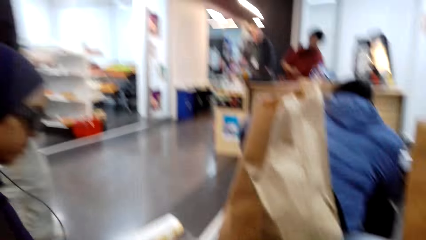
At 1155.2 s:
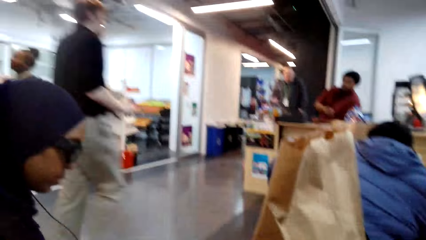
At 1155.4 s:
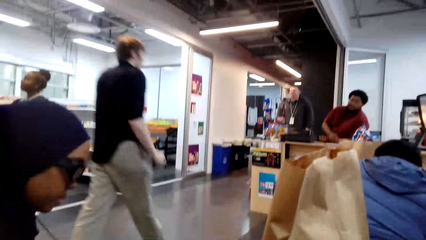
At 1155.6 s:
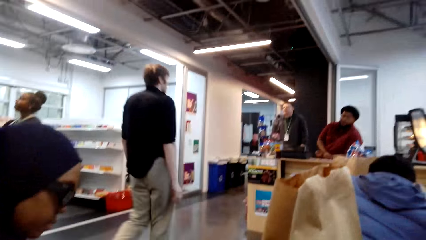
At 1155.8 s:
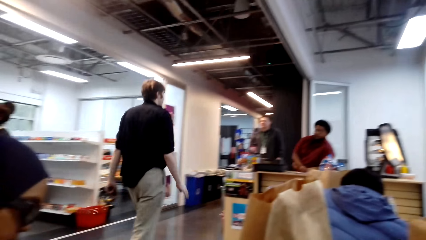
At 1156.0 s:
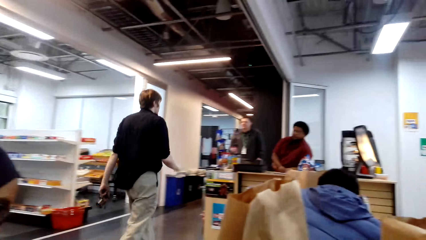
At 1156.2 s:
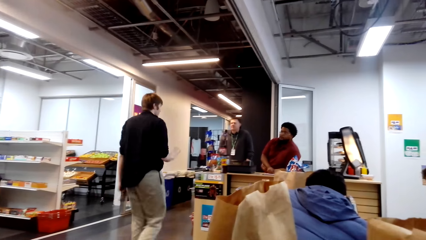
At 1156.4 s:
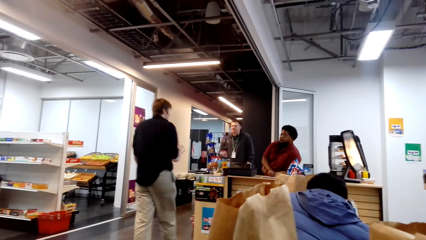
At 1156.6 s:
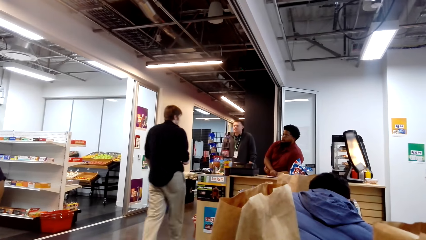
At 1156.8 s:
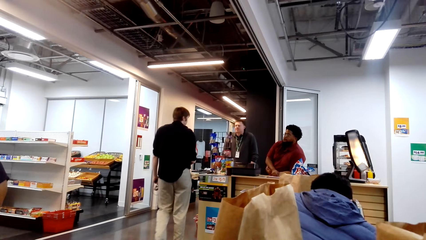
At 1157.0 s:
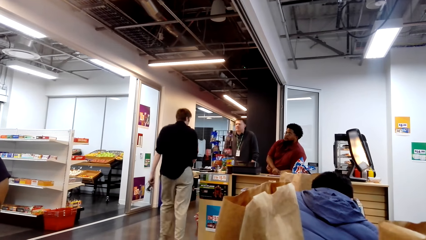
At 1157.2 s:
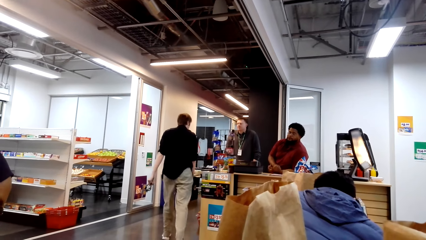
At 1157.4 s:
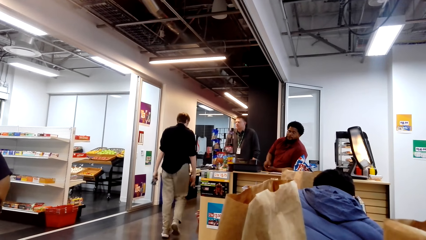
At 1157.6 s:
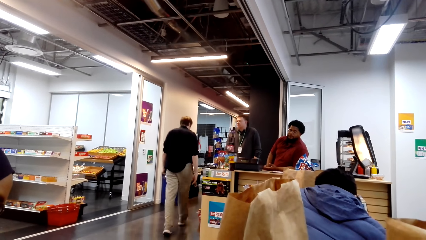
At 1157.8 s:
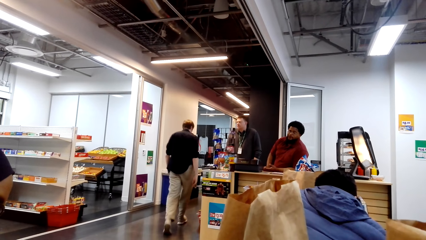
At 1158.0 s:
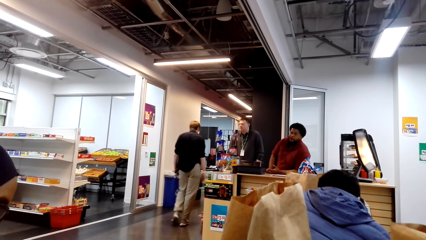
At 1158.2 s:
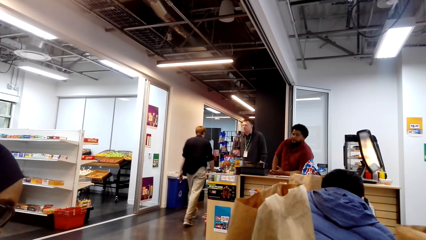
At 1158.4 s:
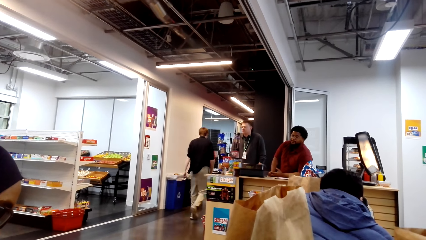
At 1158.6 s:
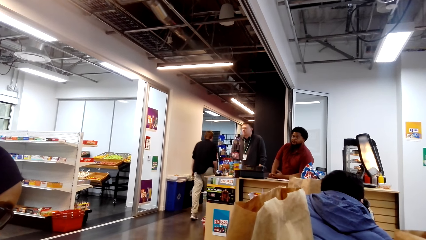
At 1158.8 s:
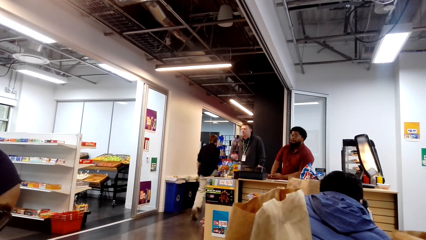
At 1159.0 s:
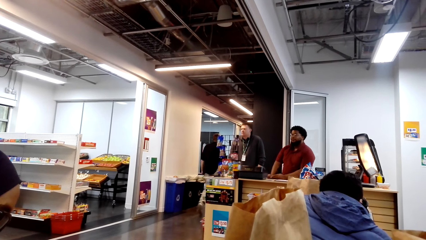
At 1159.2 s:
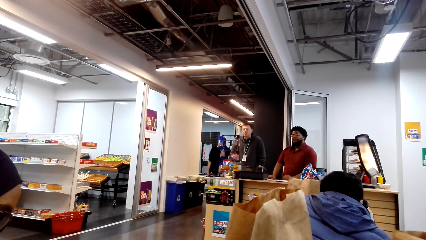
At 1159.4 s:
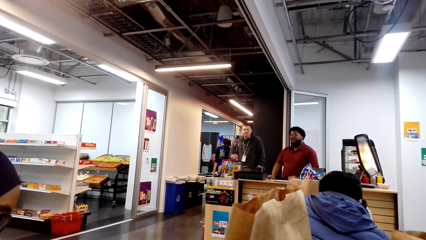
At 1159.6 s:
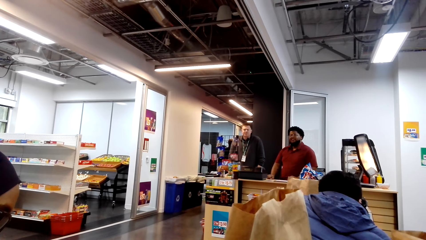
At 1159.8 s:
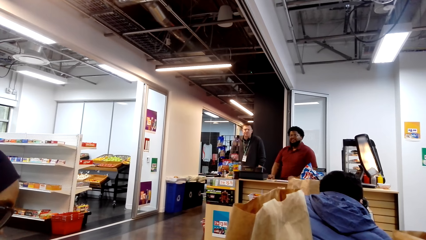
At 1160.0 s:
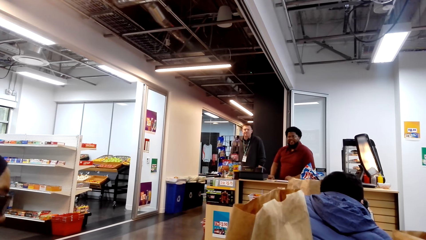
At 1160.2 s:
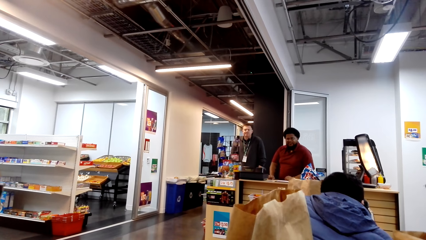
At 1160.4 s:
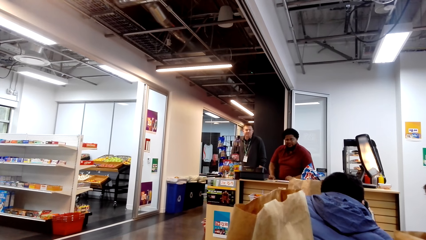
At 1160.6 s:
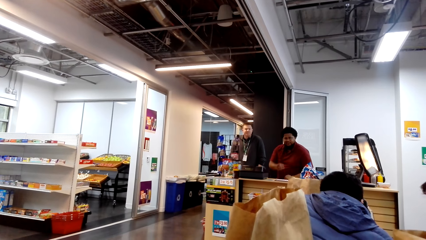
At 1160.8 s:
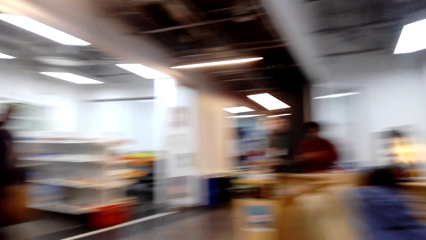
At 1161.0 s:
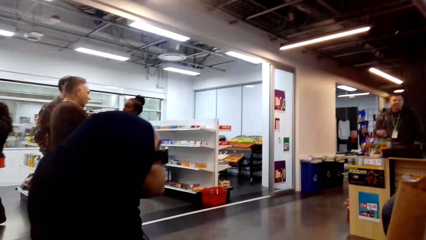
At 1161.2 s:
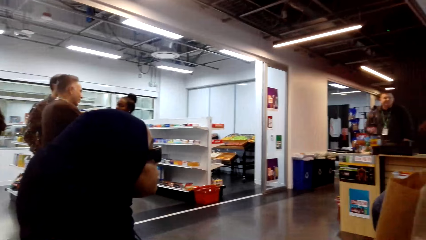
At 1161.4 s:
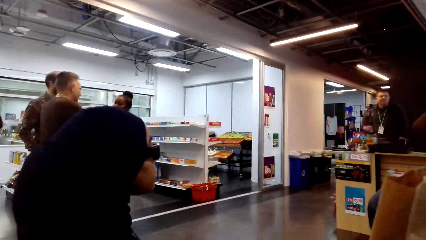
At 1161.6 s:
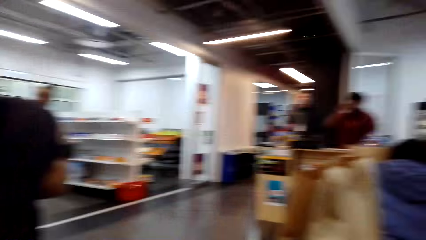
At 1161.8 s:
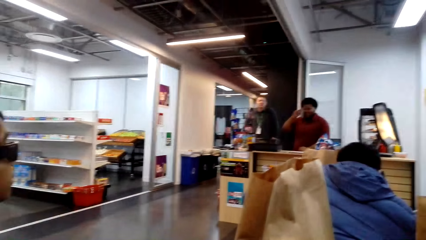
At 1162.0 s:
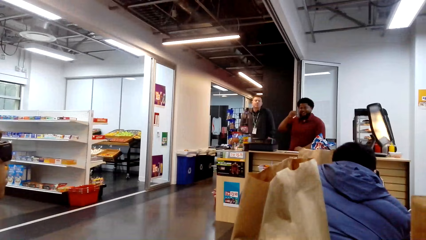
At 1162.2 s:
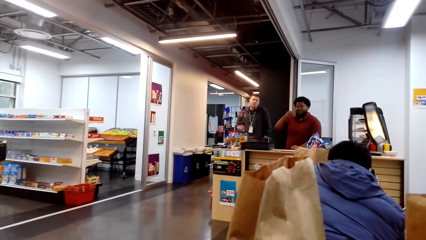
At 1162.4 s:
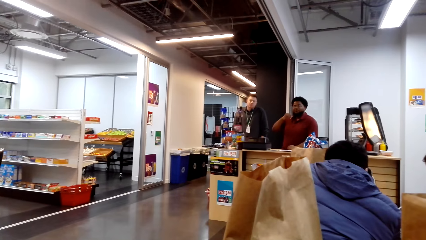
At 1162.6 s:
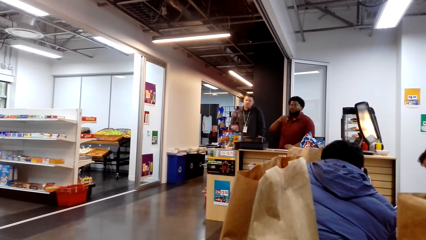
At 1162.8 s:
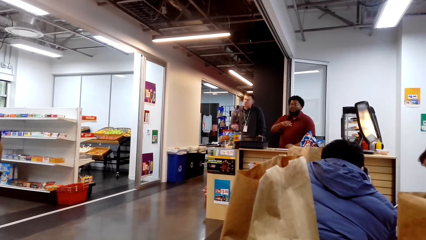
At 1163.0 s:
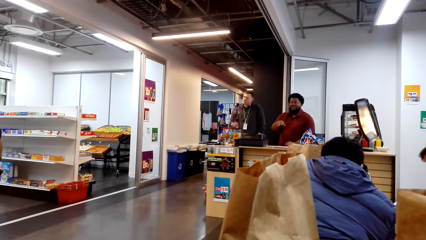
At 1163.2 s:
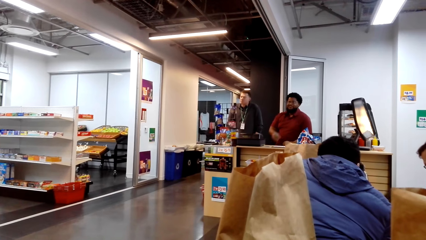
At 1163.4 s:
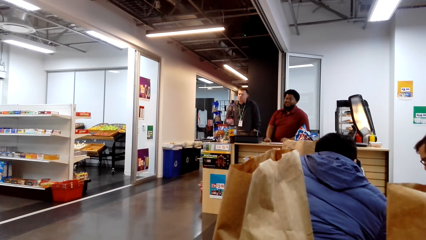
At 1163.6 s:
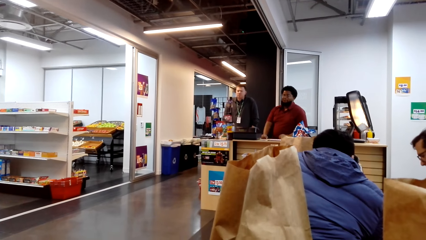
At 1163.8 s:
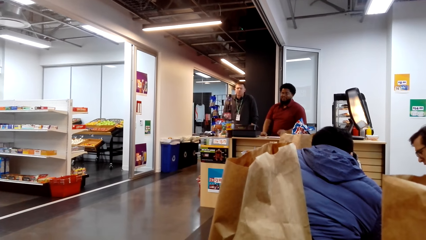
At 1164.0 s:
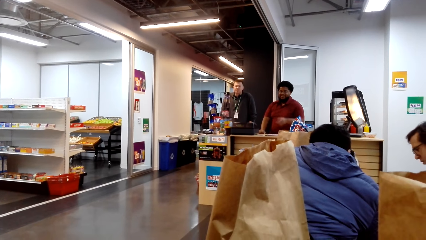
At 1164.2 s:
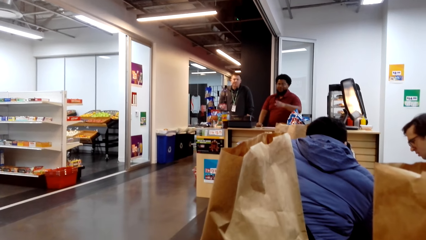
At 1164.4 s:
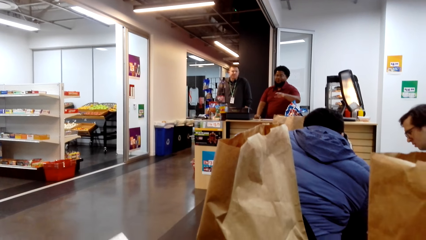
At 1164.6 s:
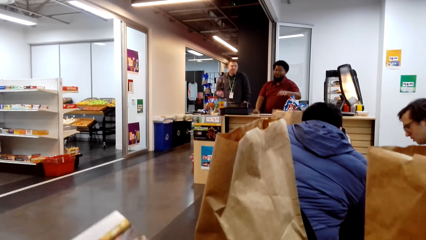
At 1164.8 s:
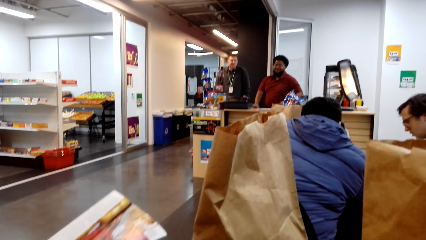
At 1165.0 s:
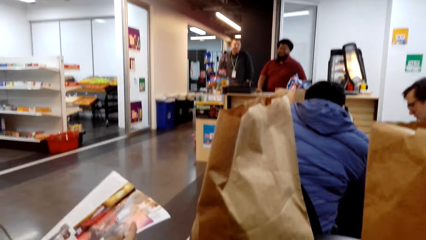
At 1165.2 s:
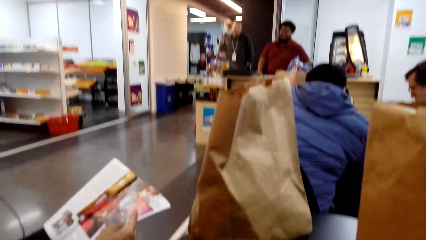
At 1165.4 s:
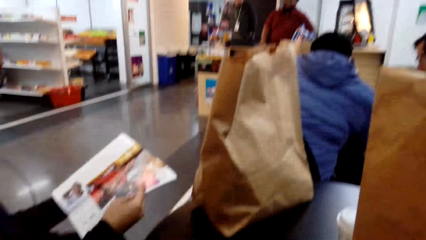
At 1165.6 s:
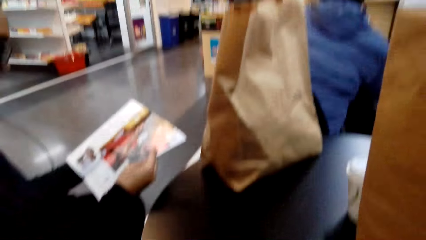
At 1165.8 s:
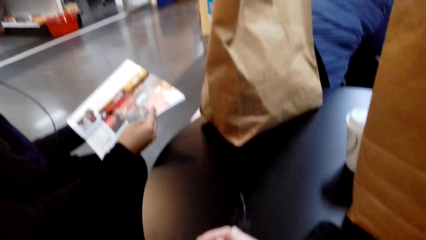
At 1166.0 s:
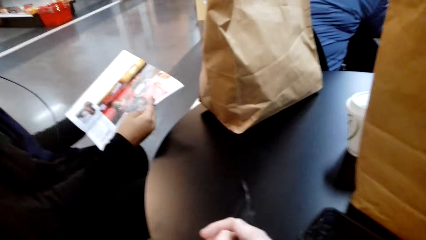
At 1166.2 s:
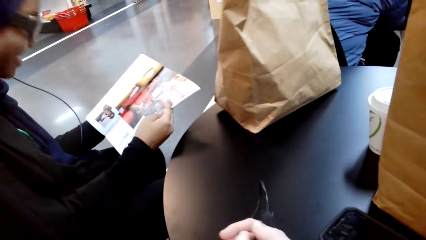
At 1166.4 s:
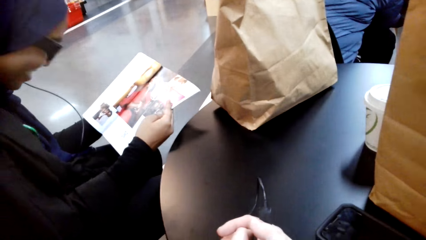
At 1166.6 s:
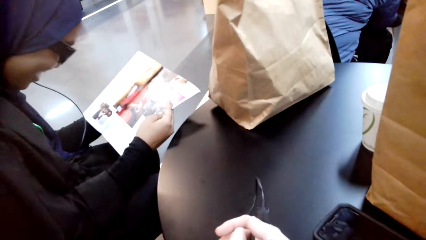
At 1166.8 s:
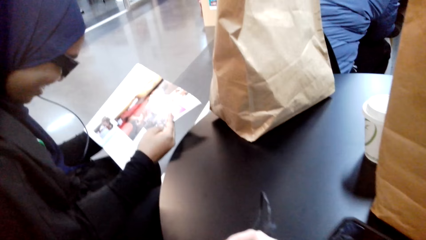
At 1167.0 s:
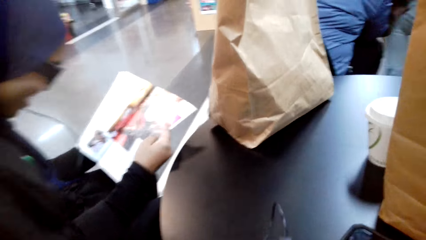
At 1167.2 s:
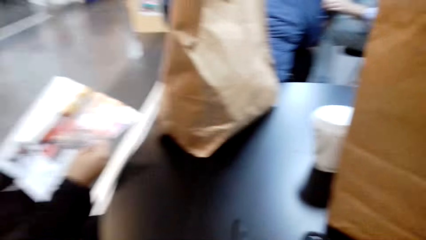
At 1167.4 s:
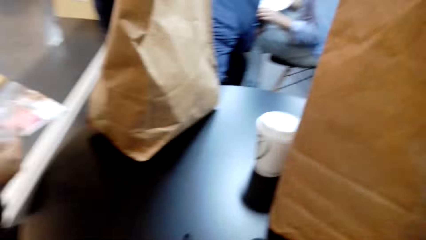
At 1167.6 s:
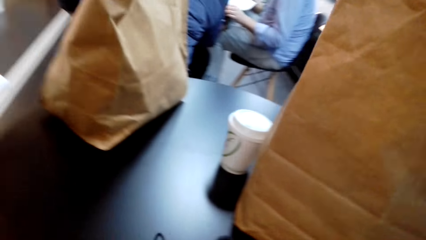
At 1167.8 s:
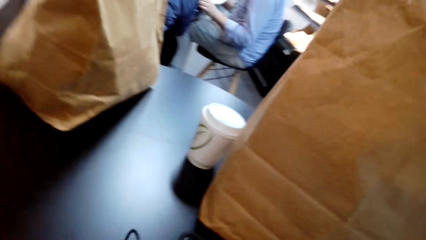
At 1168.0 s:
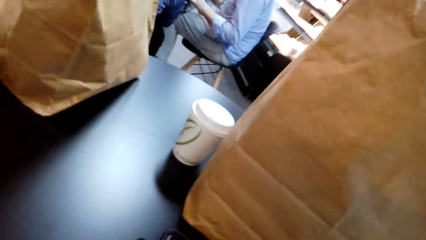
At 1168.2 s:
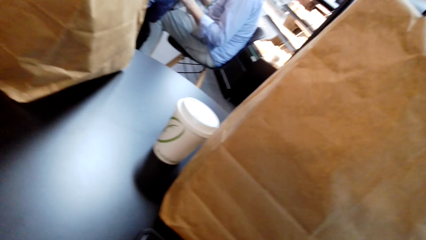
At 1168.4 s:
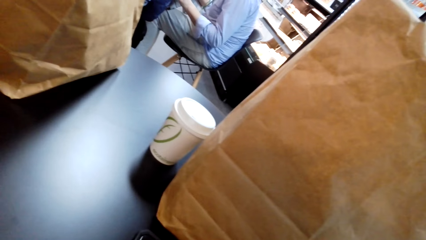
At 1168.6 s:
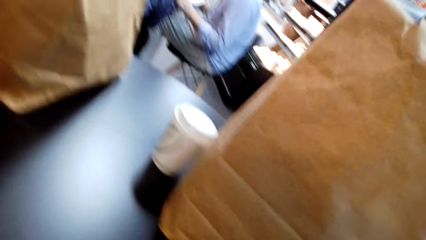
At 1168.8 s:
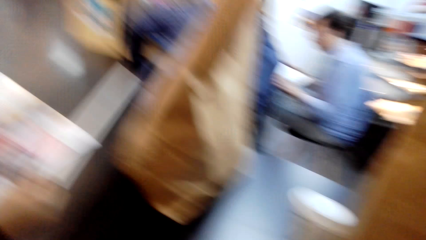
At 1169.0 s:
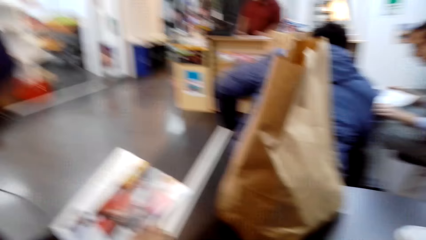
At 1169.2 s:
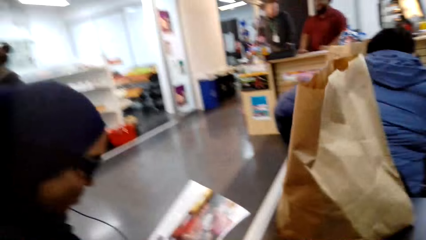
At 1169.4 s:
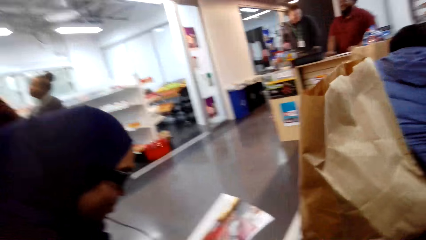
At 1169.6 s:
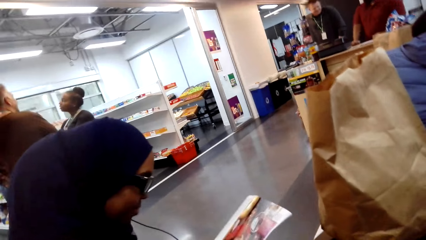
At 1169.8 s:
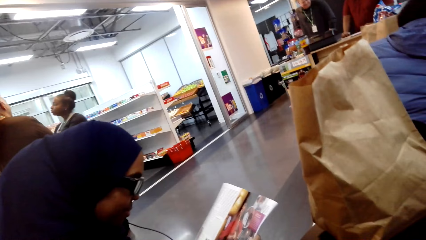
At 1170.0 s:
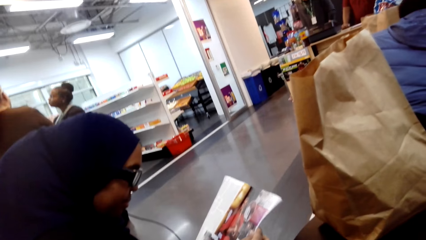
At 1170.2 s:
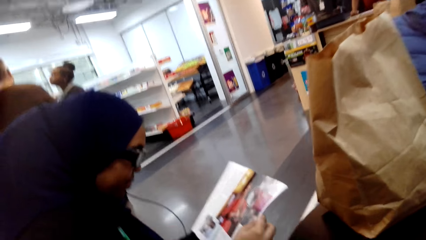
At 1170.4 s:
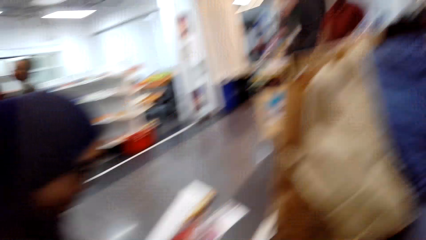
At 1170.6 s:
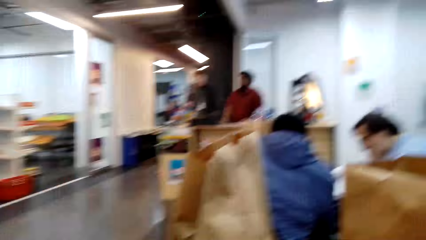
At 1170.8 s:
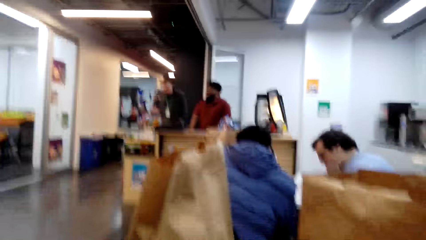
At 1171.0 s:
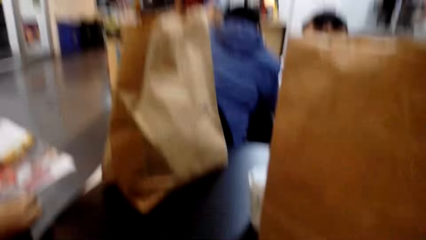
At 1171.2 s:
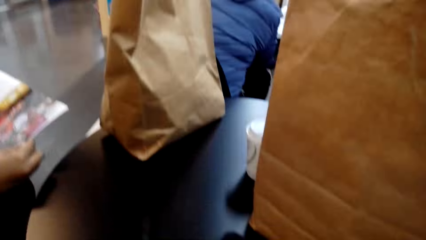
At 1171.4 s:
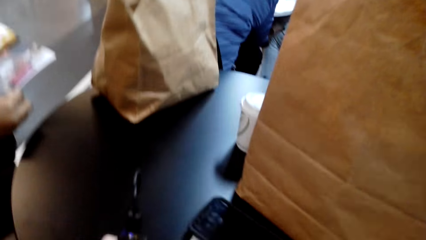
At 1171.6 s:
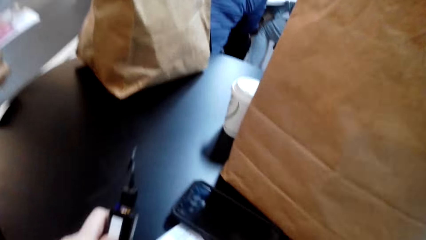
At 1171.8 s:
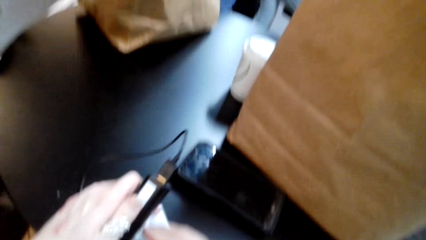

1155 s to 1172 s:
The camera wearer looks around. They look around again. A woman reads the magazine. The camera wearer talks with the woman. They look around.
